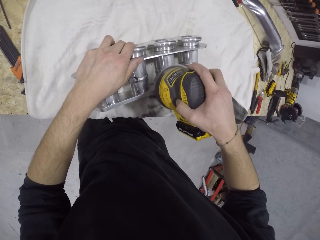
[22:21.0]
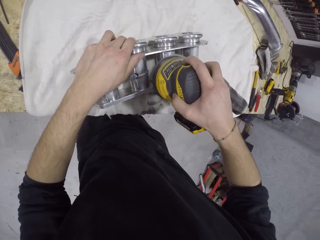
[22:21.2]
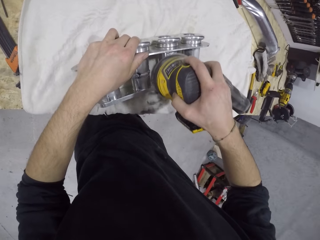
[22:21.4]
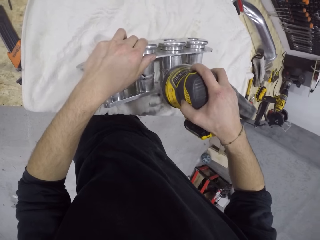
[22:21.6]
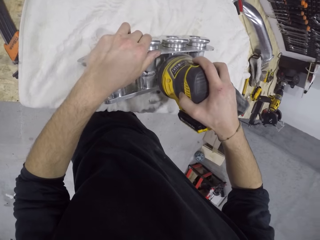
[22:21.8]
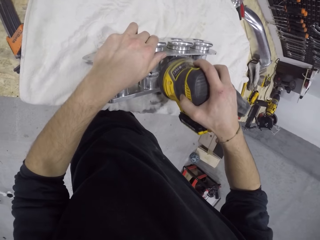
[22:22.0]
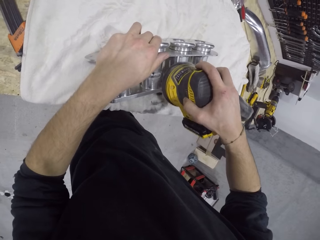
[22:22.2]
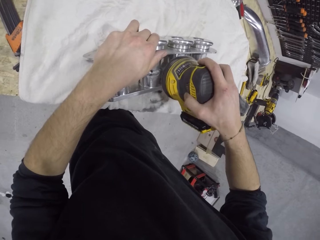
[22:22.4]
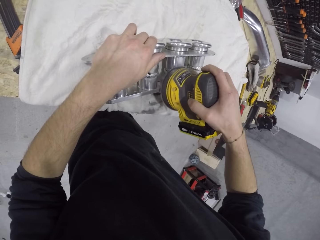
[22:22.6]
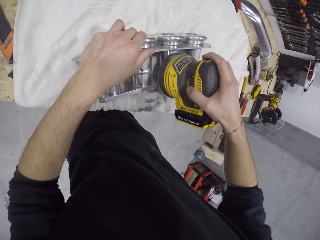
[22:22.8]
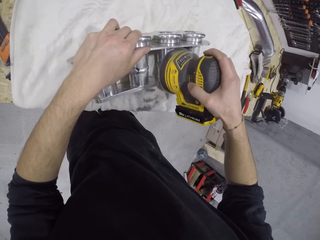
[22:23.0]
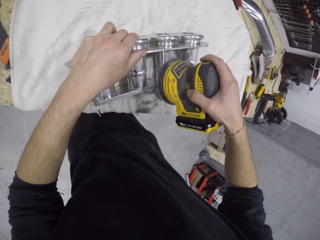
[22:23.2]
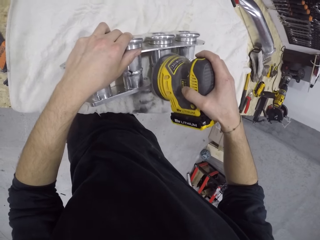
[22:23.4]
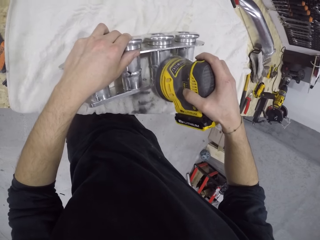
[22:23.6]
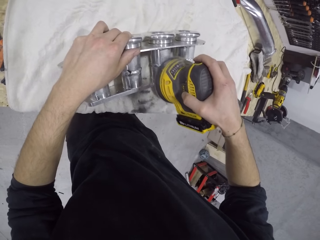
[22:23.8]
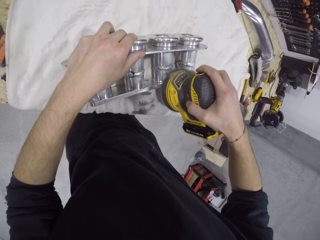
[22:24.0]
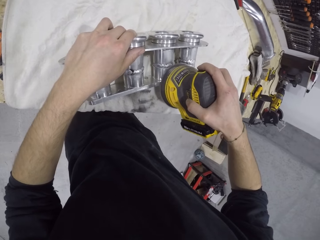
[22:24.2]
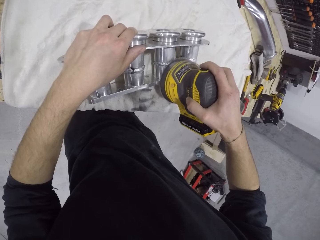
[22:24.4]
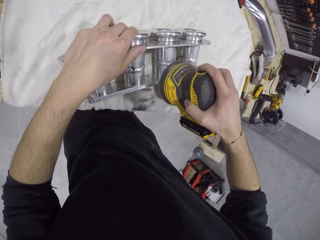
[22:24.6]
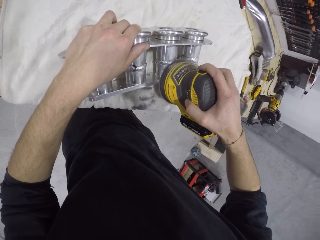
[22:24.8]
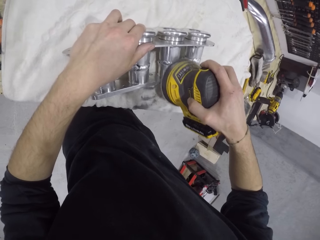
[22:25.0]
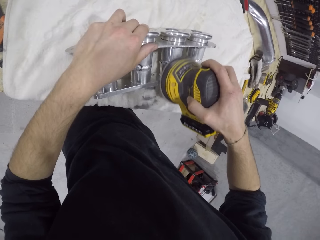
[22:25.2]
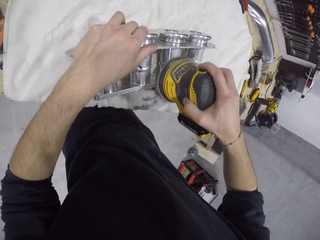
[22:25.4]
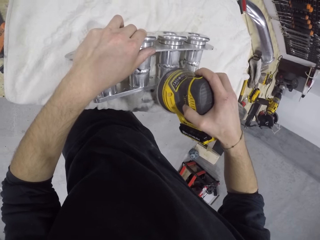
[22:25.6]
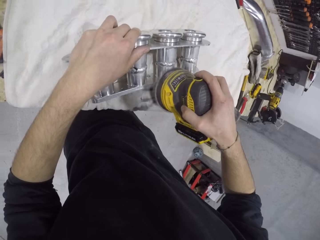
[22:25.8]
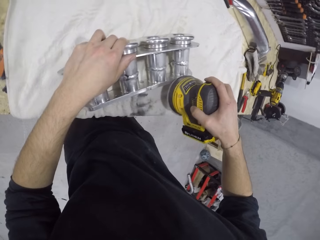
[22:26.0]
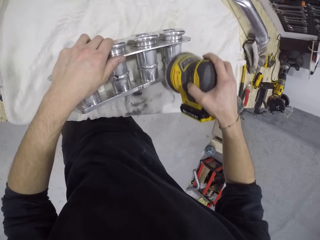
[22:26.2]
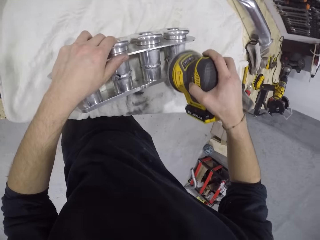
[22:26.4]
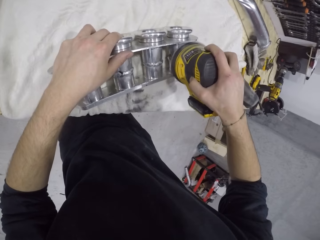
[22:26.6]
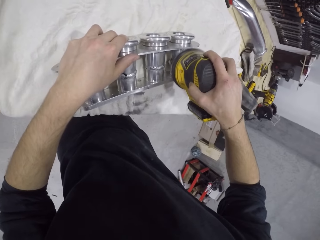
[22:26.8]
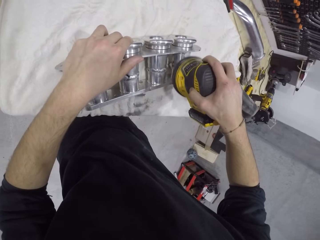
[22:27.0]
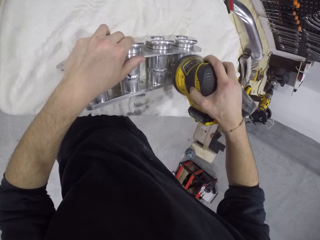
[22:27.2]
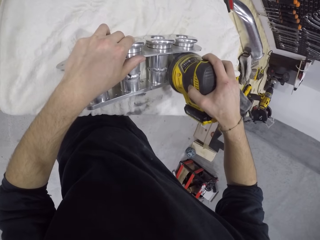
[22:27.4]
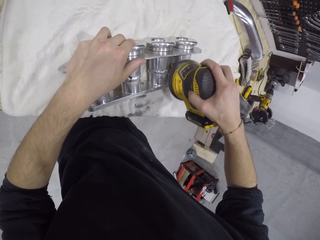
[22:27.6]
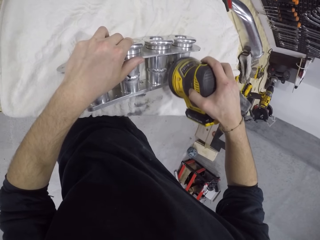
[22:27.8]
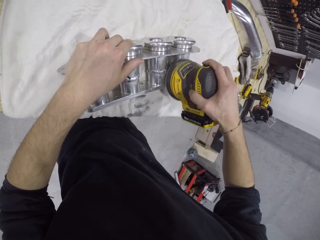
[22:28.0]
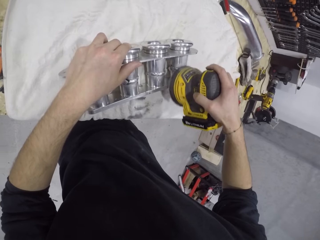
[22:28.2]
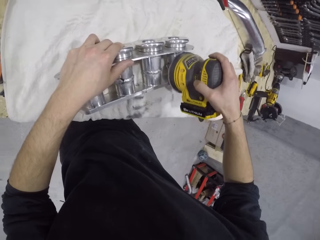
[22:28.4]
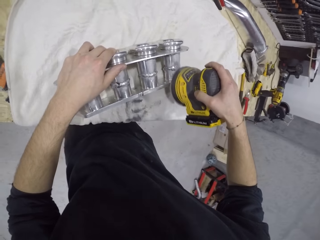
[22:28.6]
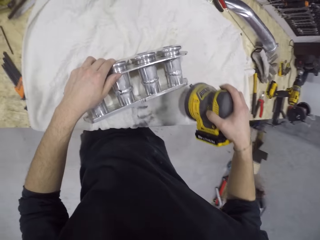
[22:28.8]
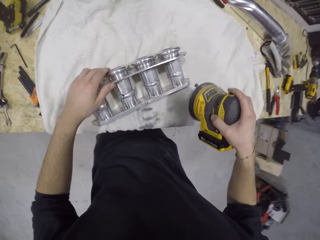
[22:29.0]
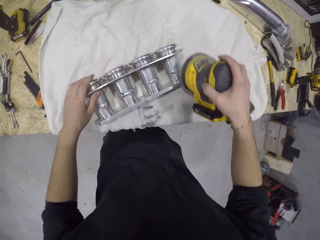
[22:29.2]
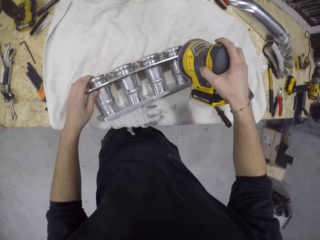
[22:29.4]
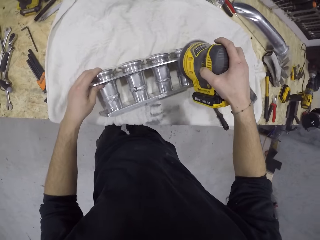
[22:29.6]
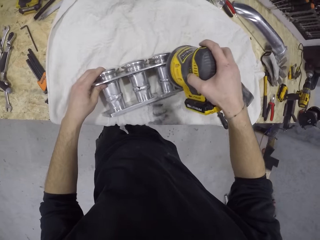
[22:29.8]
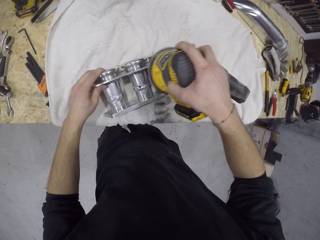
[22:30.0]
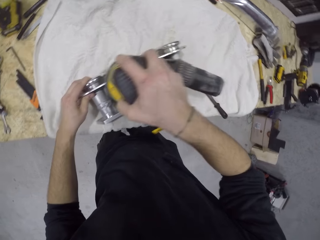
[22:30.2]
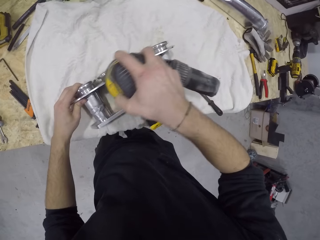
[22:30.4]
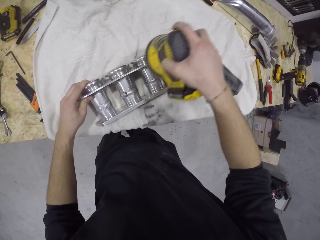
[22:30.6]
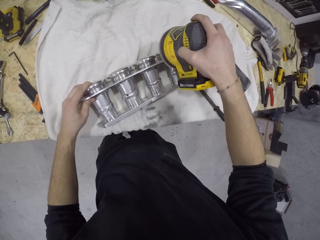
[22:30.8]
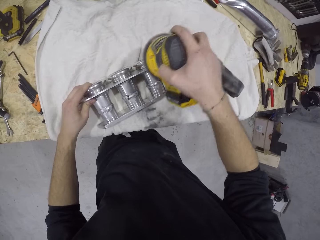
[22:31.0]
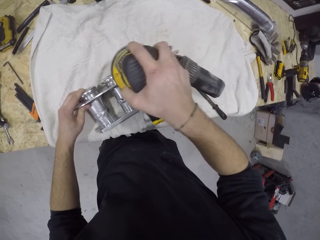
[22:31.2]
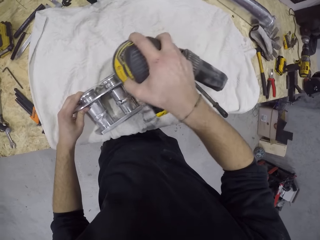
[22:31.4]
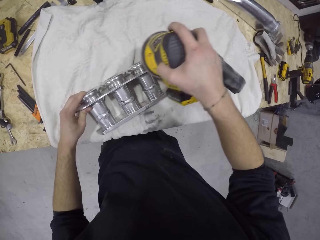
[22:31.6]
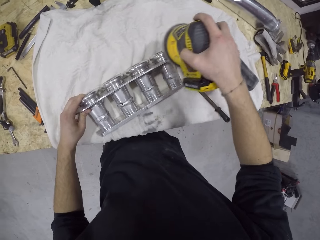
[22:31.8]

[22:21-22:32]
The camera wearer grinds the manifold with a grinder machine. They grind the manifold again.

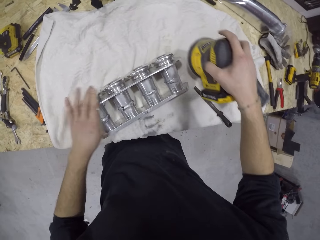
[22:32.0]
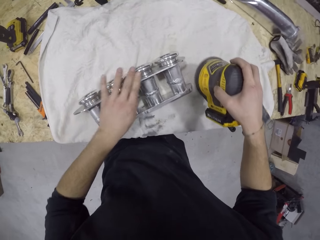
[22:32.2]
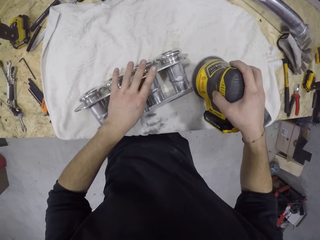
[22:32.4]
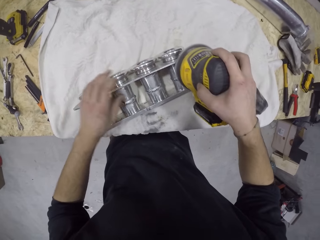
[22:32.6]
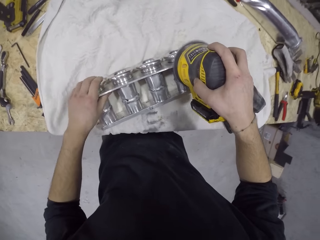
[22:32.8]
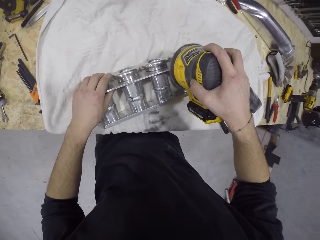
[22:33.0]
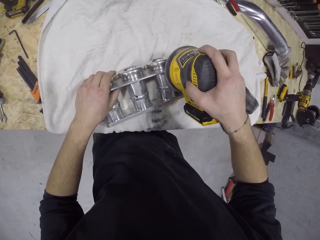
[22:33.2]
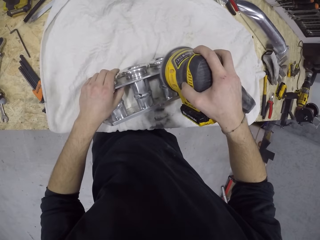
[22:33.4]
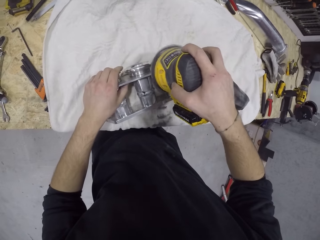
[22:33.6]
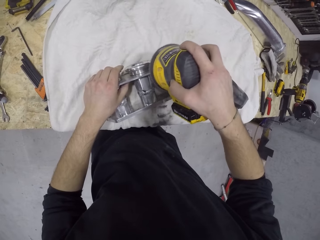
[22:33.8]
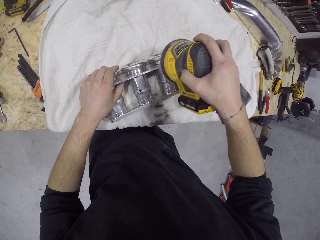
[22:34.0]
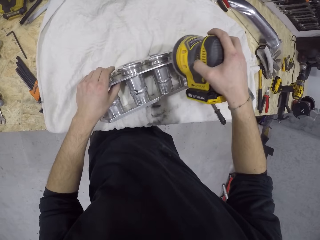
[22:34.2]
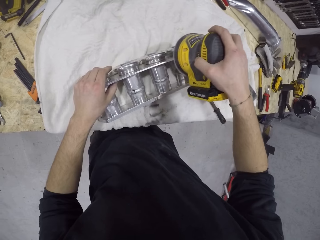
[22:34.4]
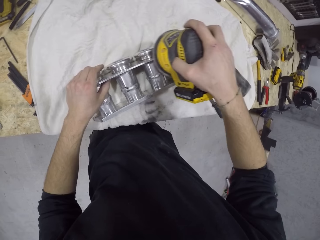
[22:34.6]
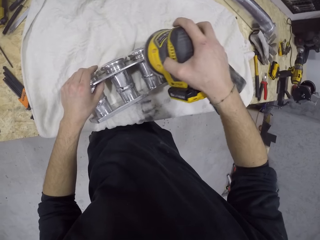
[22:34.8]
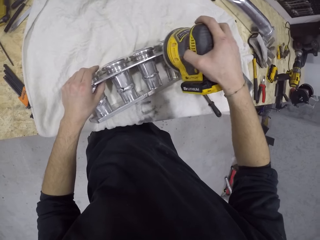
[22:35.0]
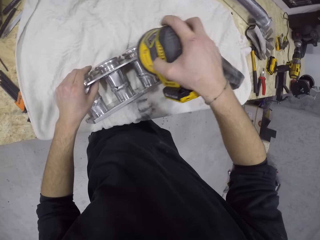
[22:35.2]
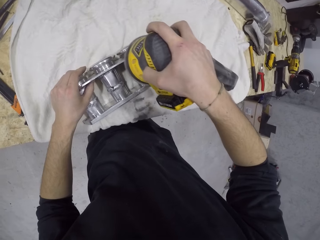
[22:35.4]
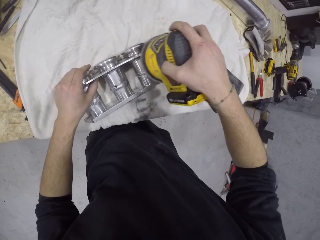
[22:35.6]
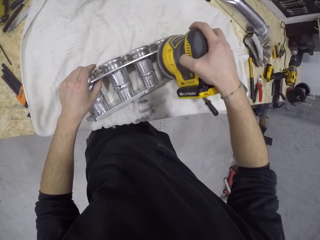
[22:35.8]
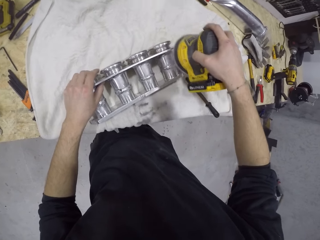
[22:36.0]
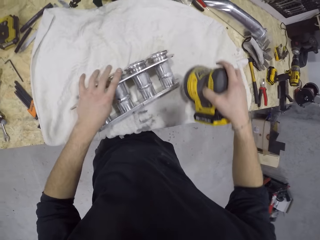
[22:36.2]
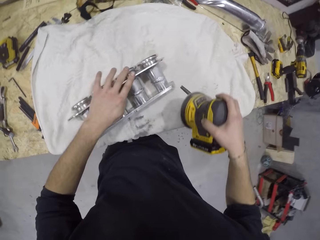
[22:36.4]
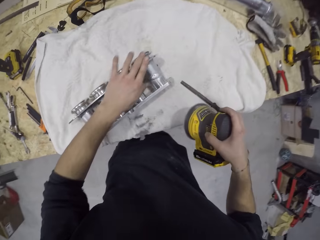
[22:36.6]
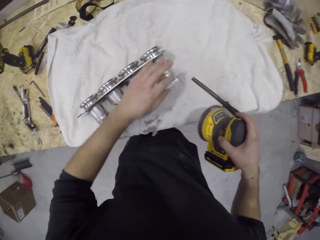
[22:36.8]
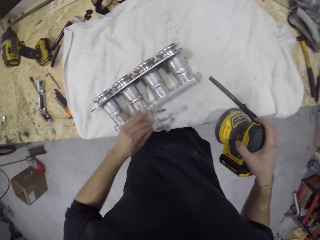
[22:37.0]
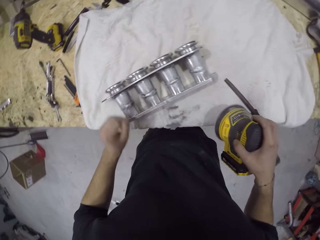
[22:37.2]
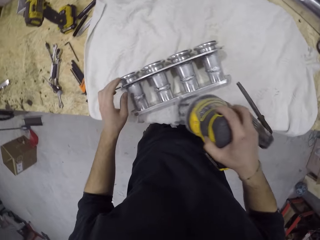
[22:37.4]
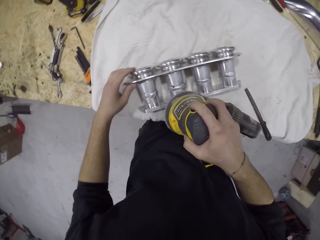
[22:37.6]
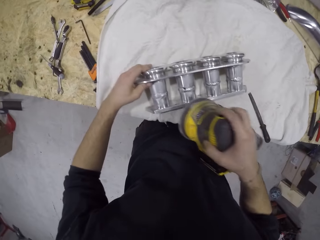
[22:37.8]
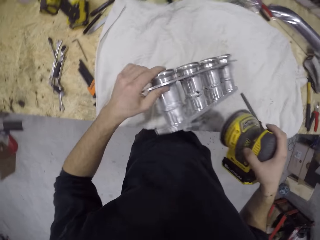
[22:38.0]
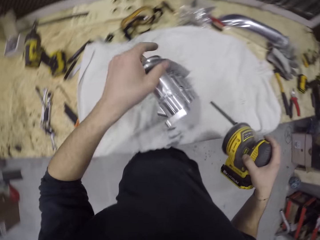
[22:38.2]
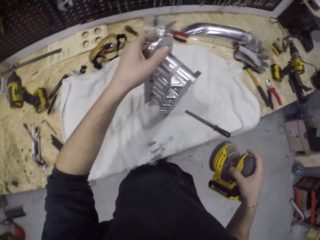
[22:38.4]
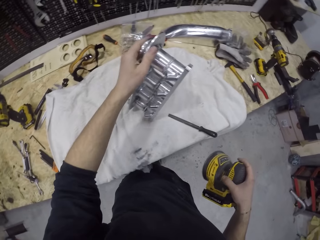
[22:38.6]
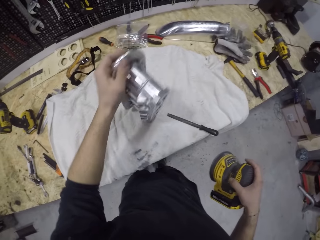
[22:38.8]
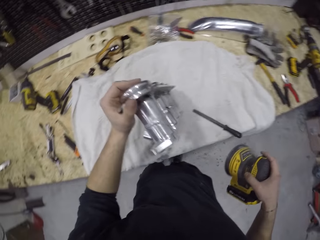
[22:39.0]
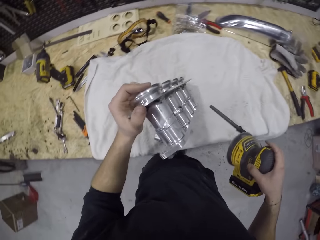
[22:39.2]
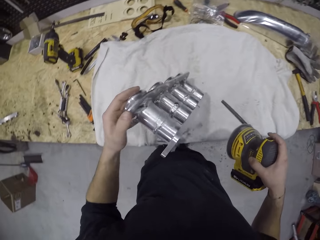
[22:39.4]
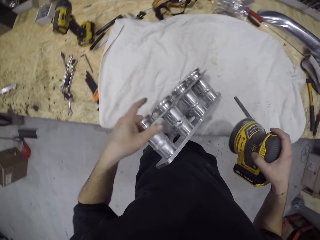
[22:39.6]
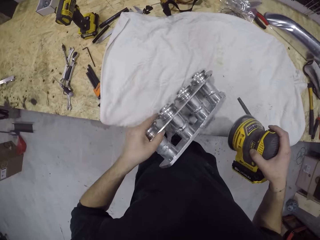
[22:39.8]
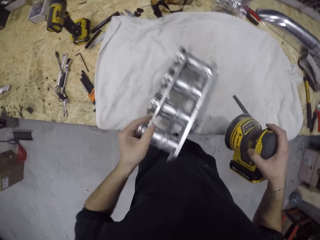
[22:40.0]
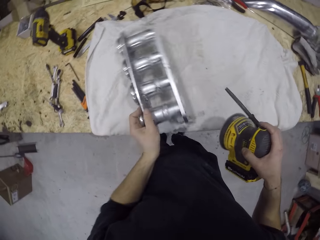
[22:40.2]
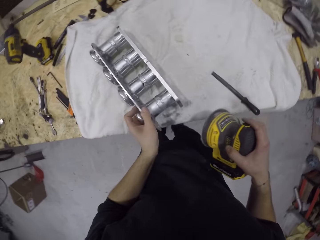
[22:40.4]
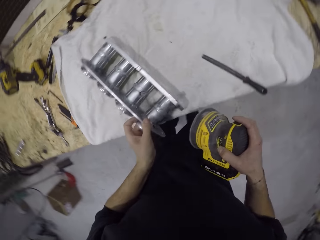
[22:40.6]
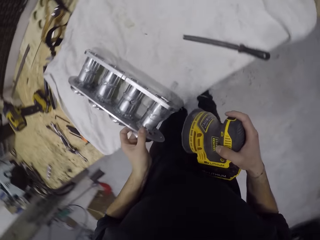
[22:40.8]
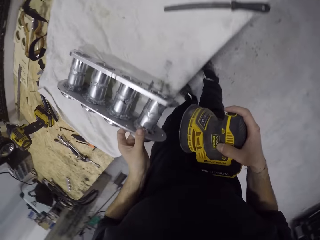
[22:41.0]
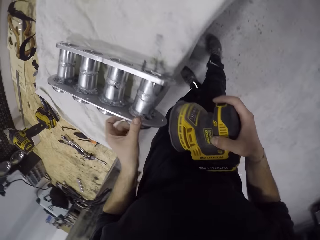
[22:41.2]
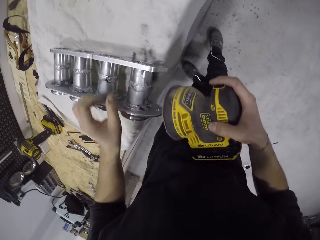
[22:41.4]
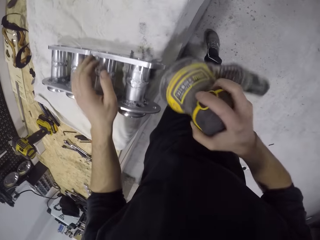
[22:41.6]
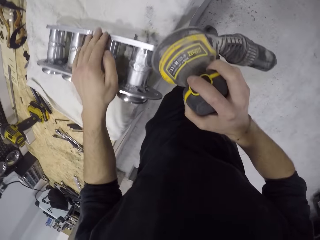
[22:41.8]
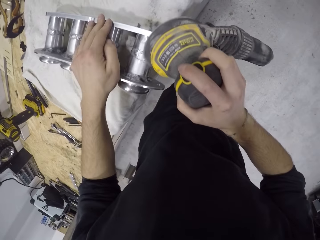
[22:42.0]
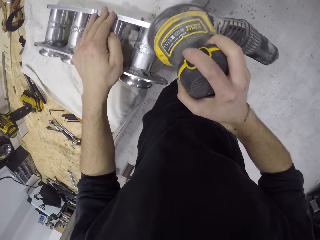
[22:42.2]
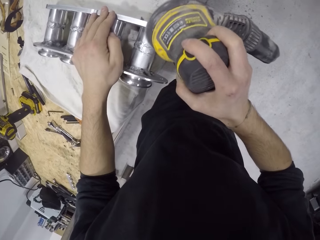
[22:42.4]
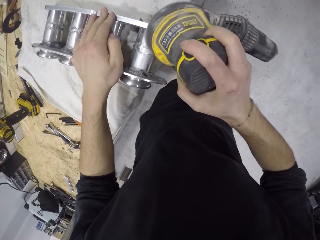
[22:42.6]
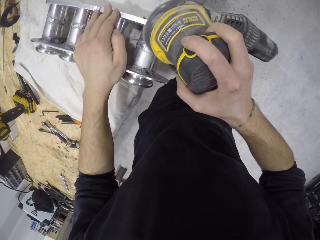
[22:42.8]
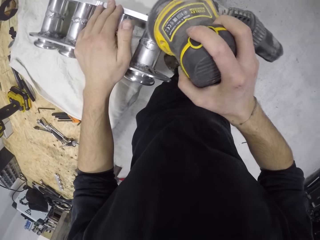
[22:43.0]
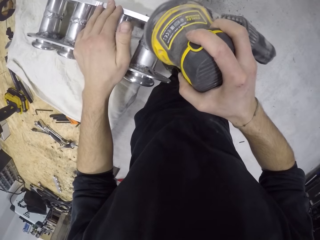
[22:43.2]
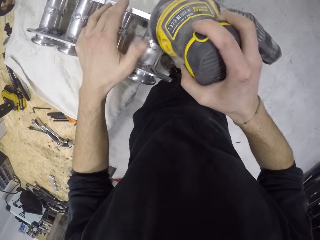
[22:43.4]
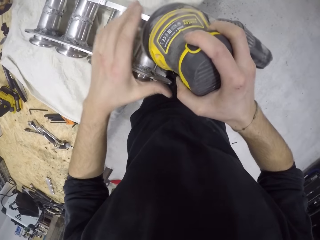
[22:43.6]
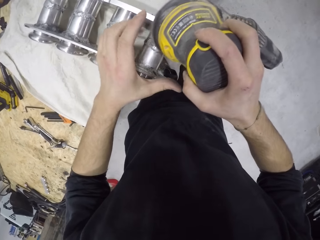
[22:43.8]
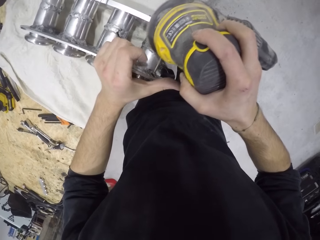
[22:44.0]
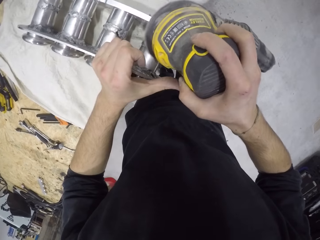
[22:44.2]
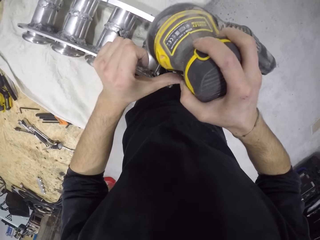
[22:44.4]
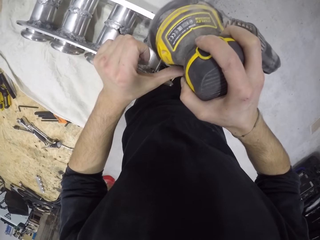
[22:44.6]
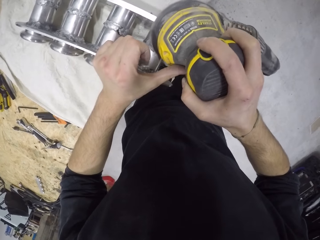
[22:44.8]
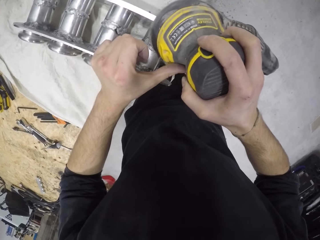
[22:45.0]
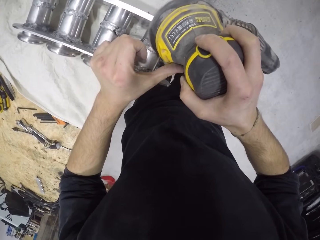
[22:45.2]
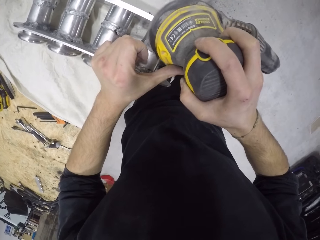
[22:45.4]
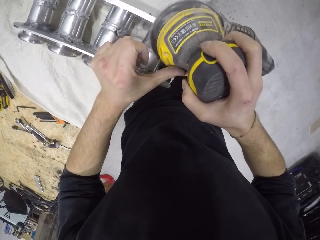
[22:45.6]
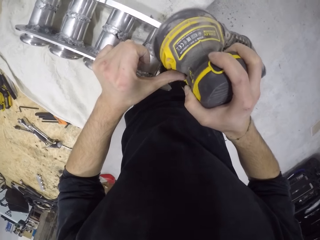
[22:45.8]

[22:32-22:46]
The camera wearer wipes the manifold on the table with his left hand. He polishes the manifold with the polisher or grinder machine in his right hand. He wipes the manifold on the table with his left hand. He grinds the manifold with the grinder machine. He flips the manifold on the table with his left hand. He lifts up the manifold. He polishes the manifold with the polisher in his right hand.
